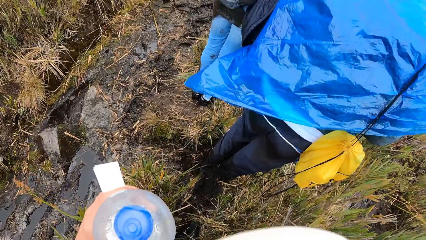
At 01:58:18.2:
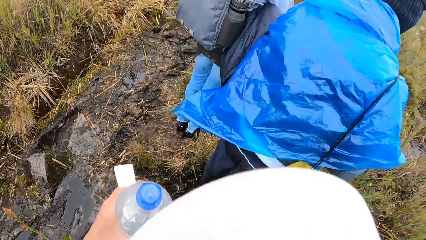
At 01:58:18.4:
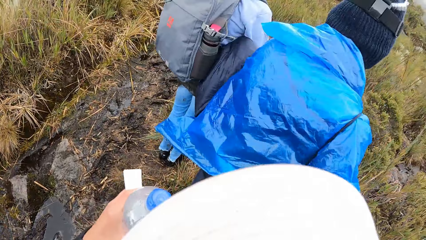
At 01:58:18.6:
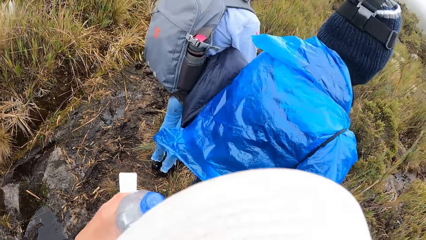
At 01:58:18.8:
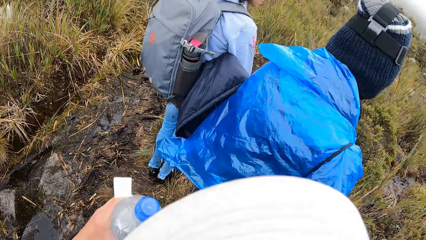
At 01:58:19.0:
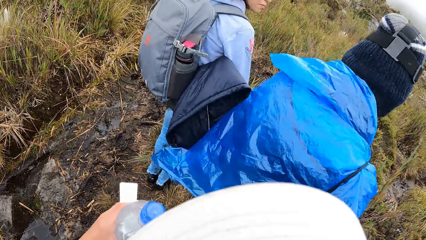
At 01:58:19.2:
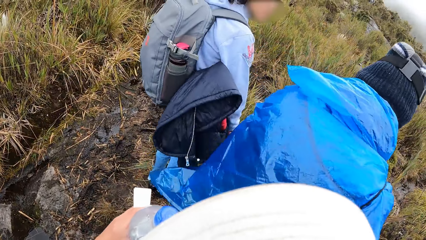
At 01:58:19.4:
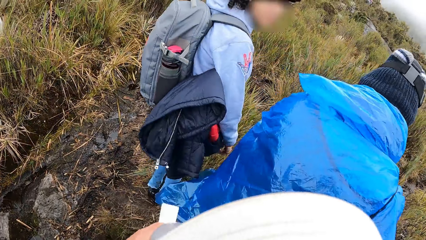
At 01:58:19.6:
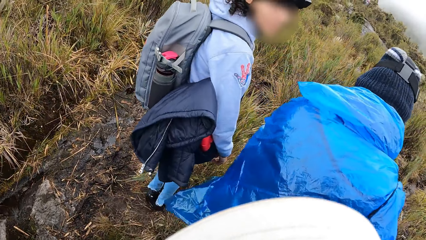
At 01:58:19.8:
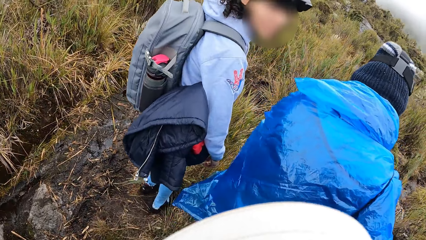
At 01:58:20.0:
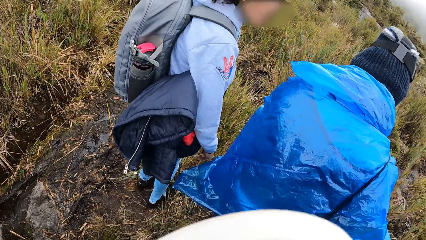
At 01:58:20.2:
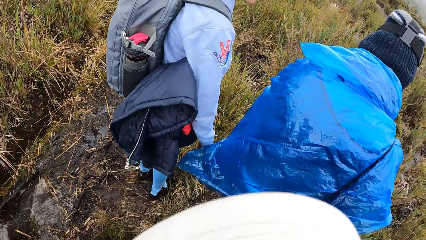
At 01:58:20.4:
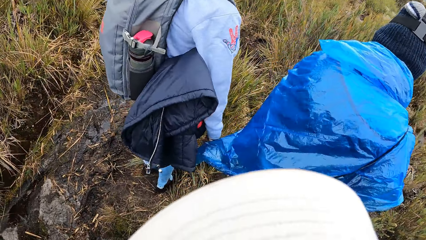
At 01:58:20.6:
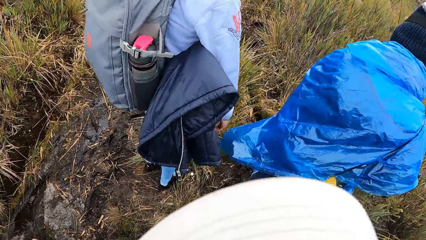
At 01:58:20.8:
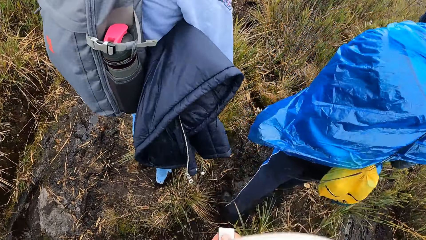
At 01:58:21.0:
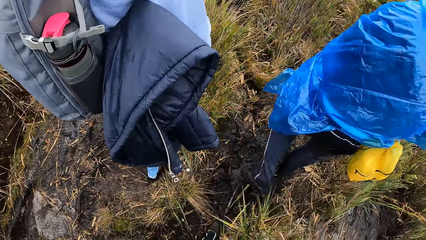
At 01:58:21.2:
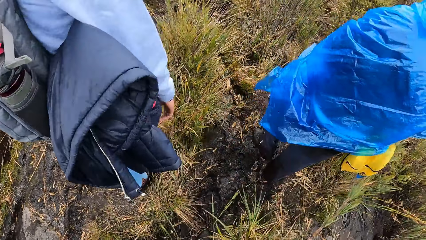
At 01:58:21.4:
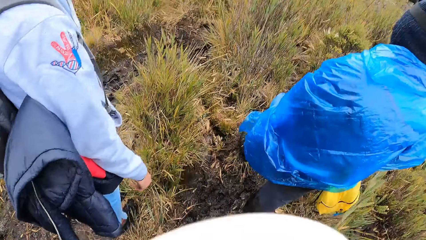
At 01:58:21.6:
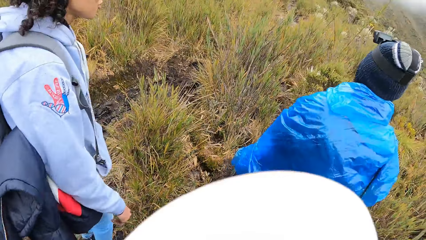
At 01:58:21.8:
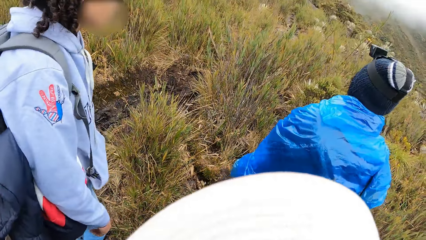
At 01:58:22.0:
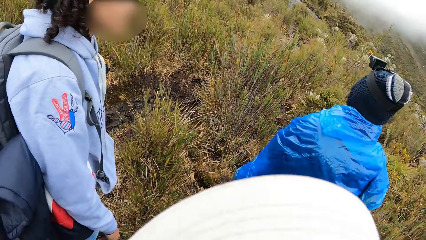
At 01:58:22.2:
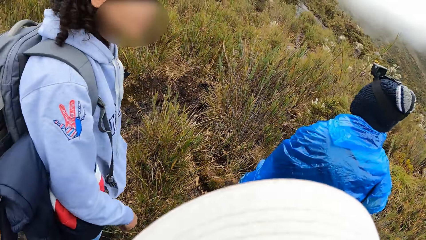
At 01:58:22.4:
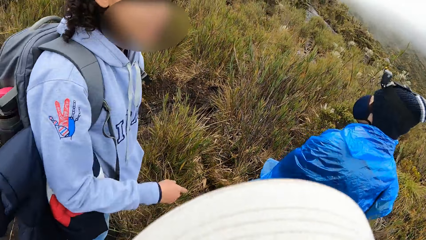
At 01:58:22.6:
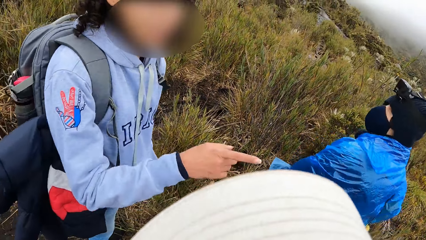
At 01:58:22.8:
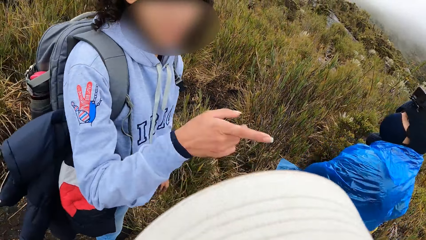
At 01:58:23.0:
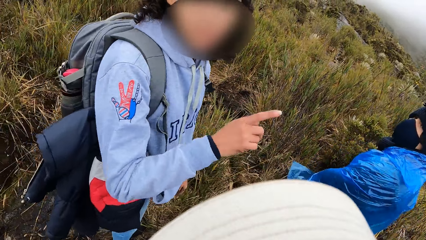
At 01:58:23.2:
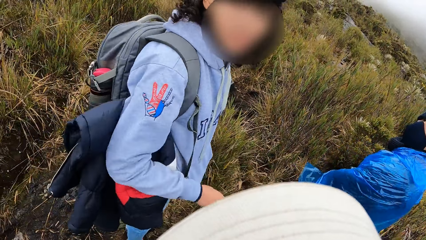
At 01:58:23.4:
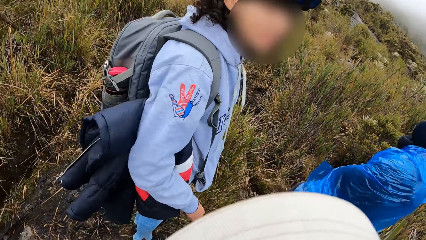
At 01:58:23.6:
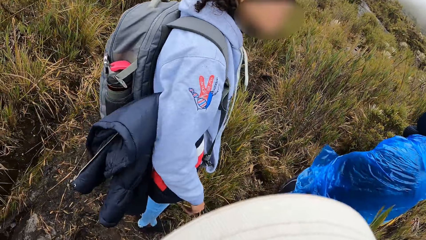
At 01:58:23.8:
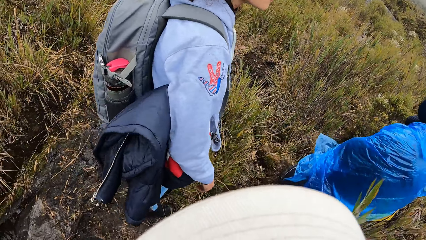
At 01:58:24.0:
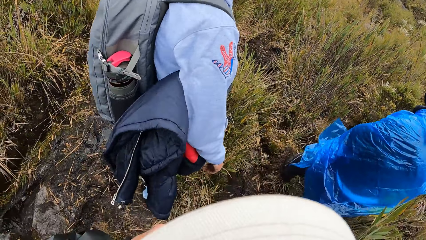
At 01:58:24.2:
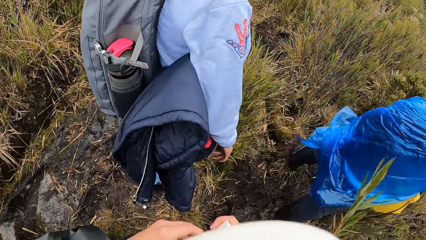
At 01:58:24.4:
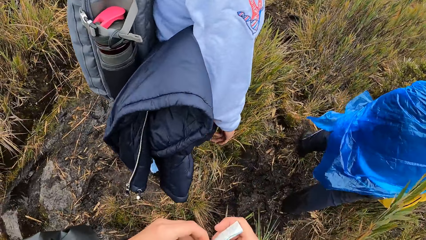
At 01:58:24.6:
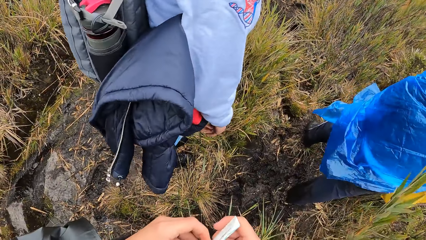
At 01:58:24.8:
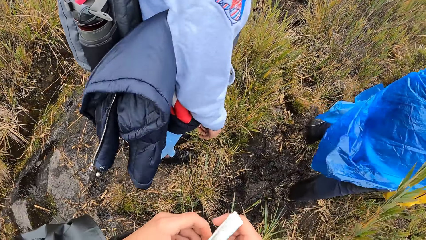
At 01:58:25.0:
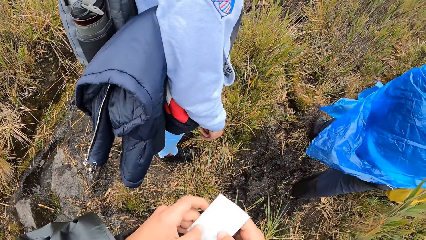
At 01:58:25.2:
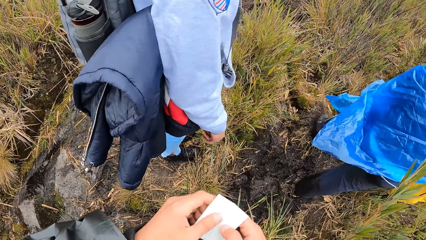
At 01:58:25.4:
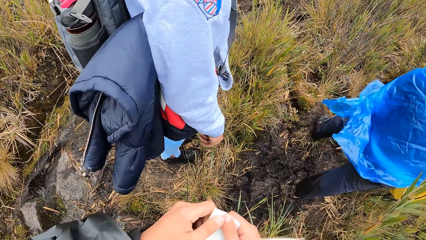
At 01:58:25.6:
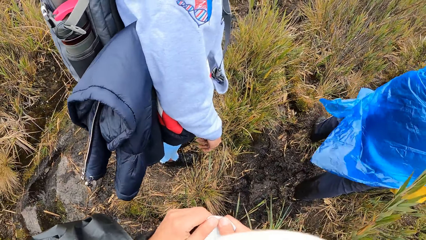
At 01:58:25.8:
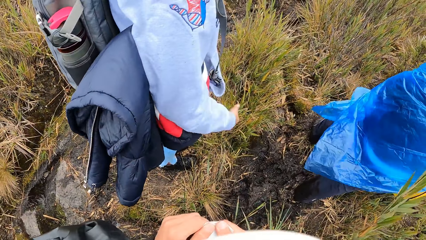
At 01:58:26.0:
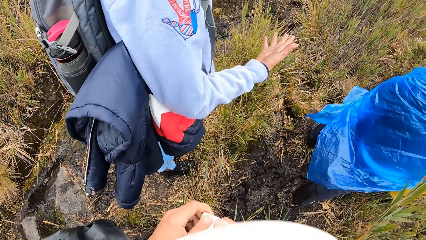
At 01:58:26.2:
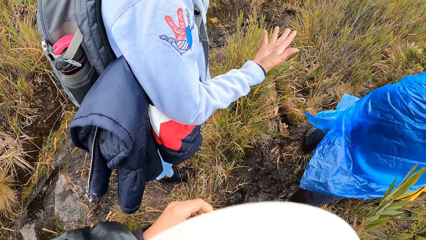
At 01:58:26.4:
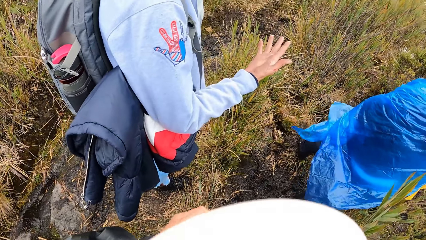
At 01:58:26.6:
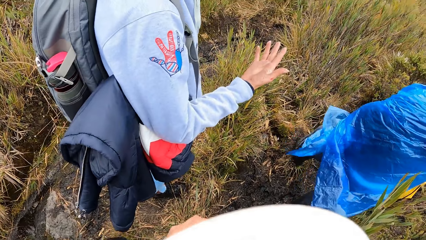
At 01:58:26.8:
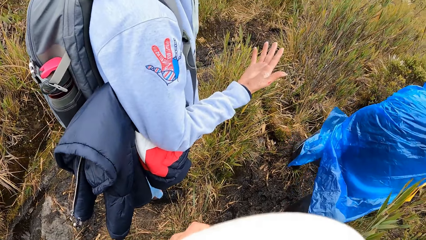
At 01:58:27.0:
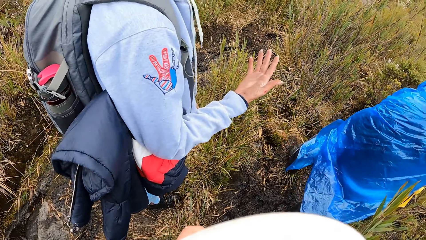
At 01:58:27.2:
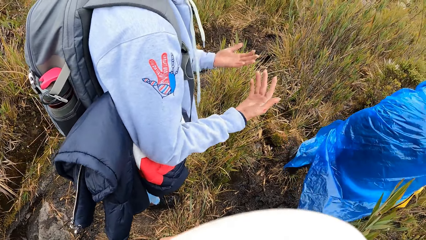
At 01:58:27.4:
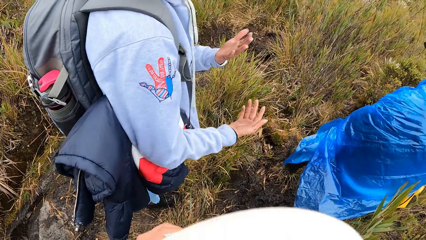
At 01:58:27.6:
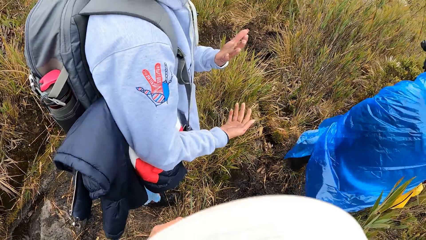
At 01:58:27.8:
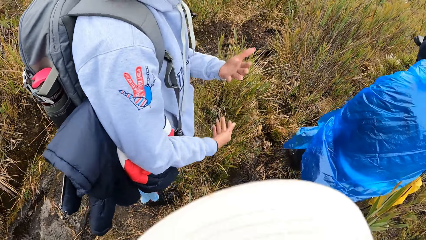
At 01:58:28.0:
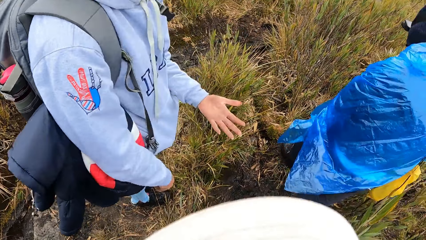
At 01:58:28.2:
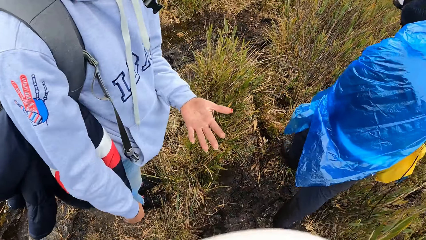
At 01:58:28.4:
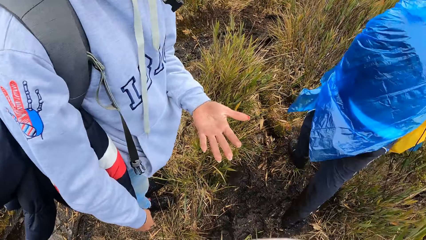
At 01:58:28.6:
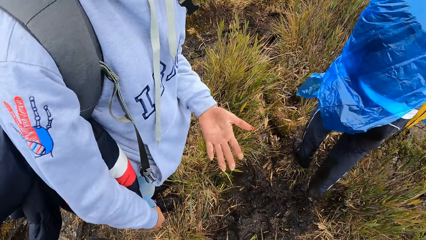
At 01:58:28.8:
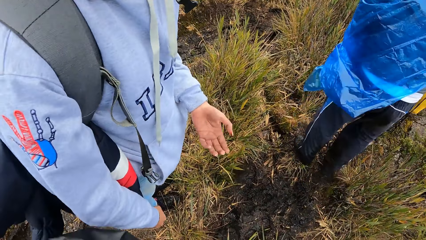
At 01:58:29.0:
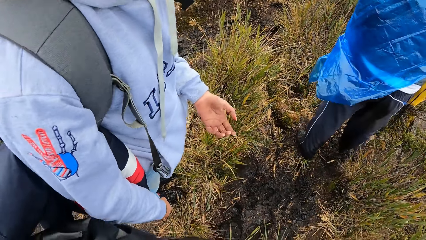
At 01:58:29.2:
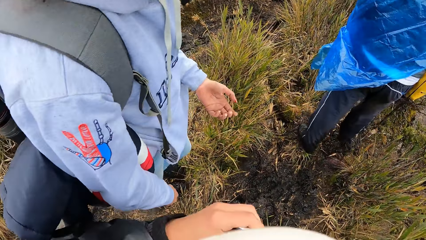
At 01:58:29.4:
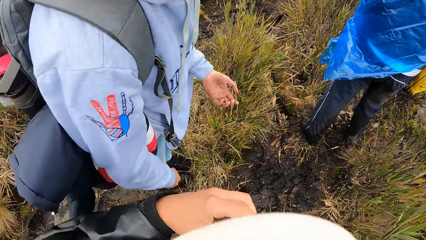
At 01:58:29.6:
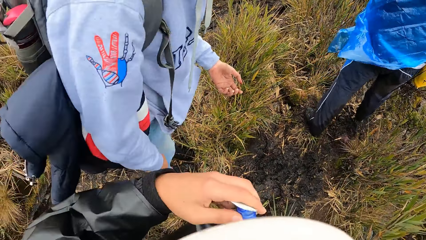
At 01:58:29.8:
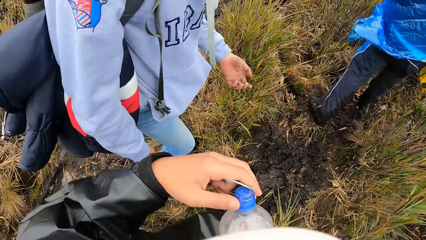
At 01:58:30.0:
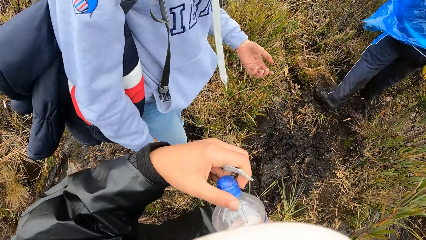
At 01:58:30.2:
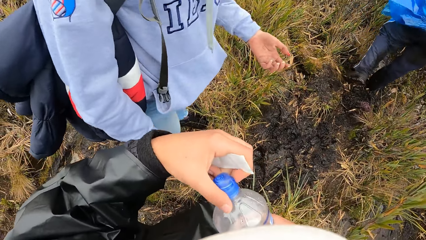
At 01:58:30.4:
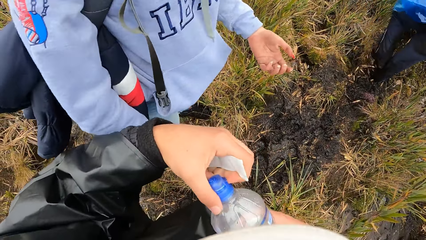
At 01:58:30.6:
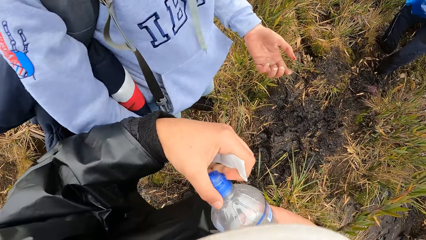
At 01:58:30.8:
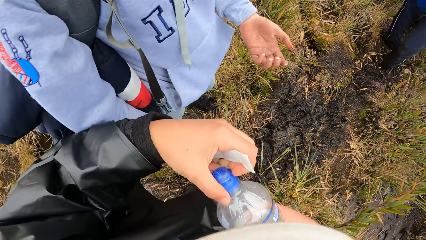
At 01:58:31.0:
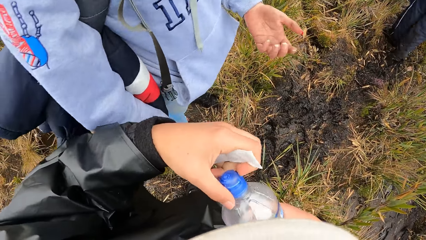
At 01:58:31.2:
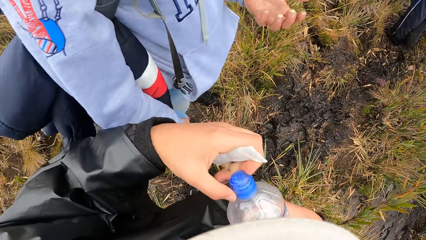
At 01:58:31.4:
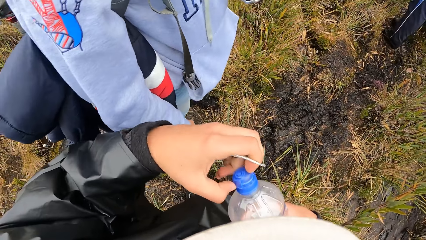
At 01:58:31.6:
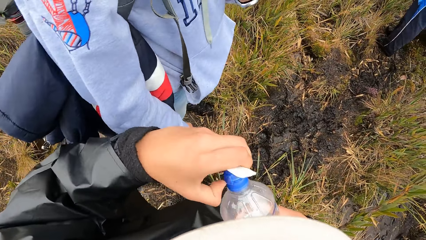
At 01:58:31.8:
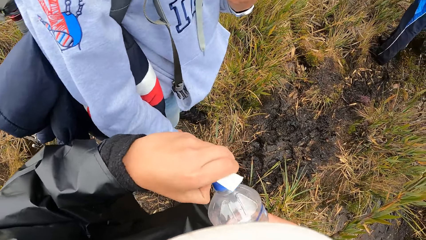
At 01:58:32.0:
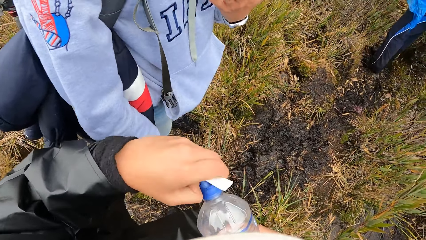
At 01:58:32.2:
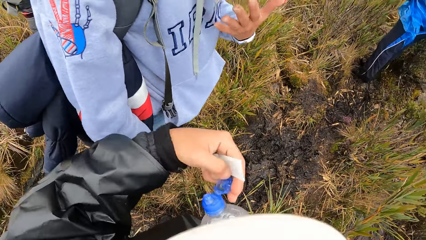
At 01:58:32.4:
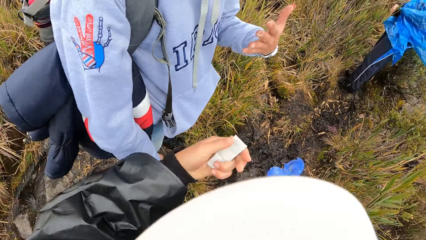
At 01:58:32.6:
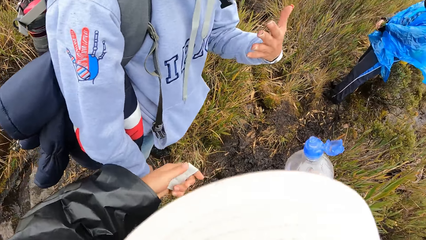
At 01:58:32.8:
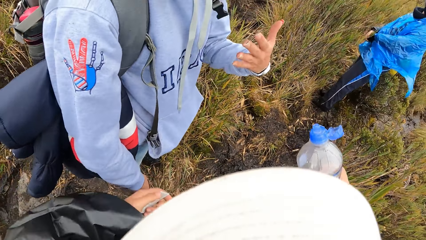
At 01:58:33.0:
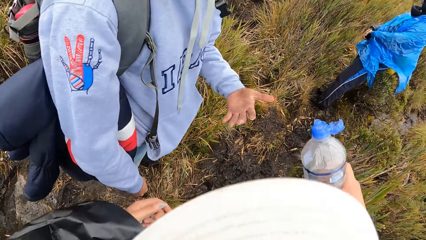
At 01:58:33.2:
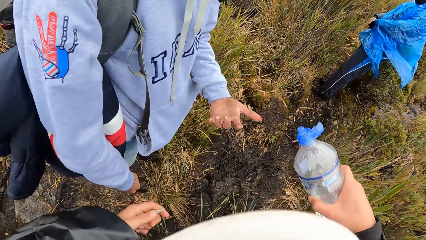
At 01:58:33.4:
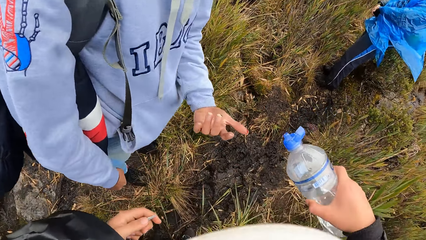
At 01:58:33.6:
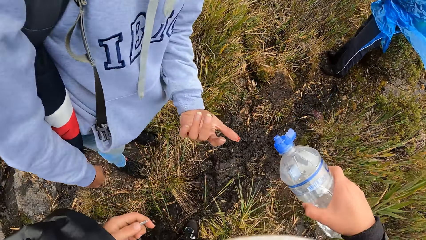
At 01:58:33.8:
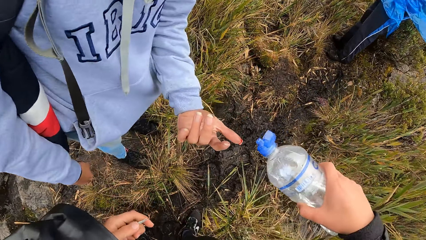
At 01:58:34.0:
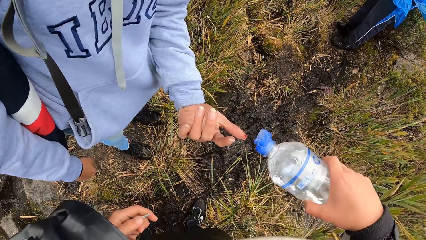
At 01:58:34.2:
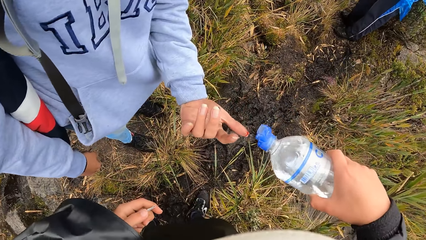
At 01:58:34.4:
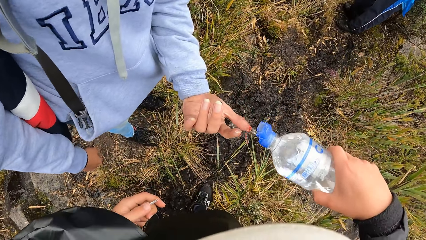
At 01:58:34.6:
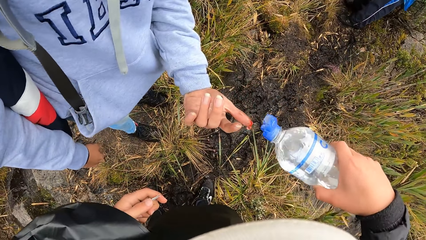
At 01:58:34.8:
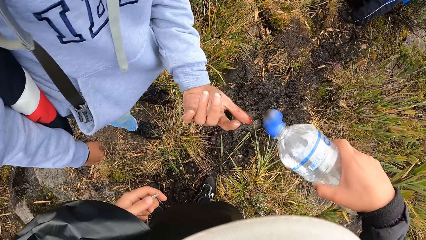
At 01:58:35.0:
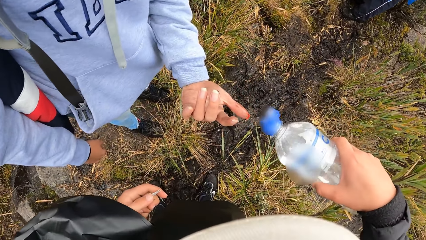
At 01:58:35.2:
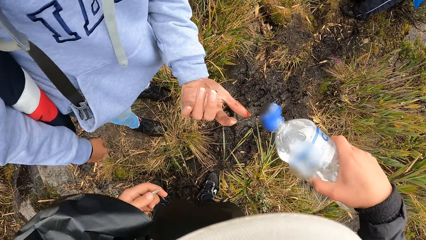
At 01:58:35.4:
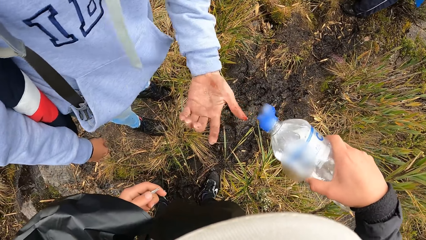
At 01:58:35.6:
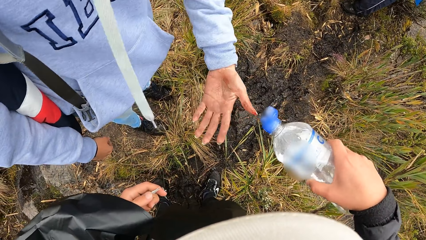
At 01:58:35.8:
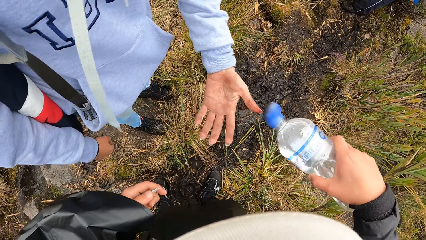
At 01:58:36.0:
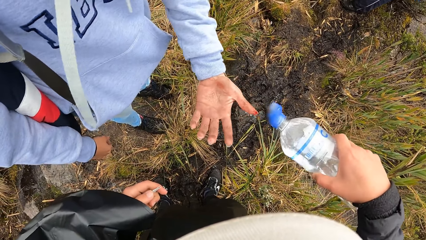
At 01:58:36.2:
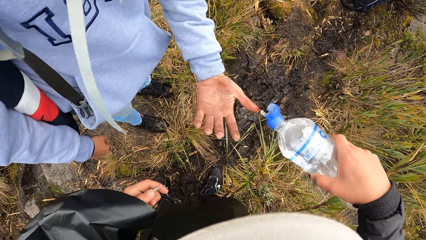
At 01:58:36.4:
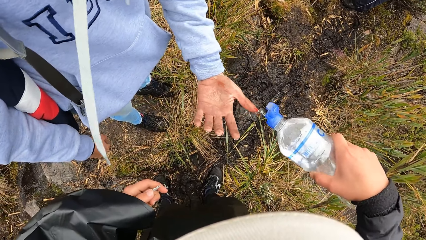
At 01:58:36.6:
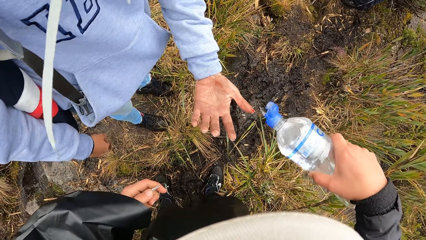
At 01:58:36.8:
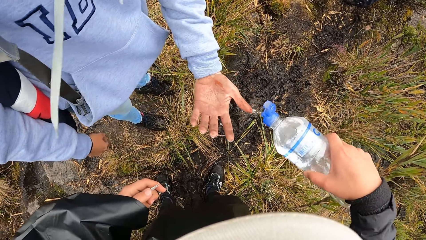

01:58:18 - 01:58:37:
A person looks at the camera wearer. The person points in a direction. The camera wearer interacts with the woman and the other woman. The person turns round and interacts with the camera wearer. The camera wearer opens the cover of the water bottle in his right hand with his right hand. Another person walks in the field. The camera wearer pours some water from the water bottle in his right hand on the woman's wounded left thumb.
